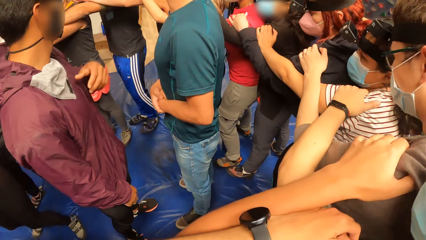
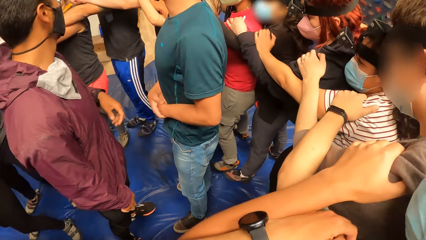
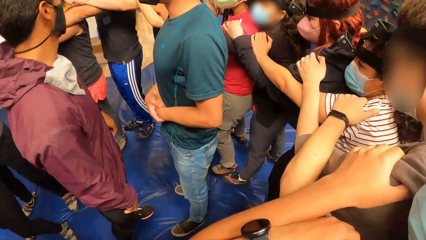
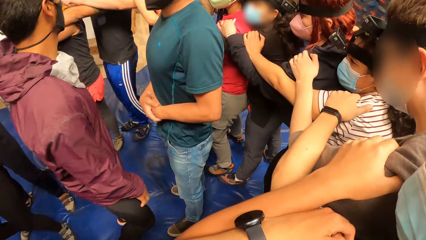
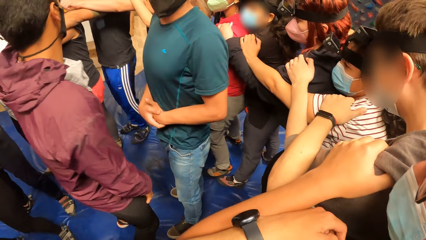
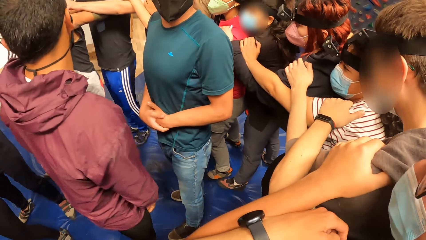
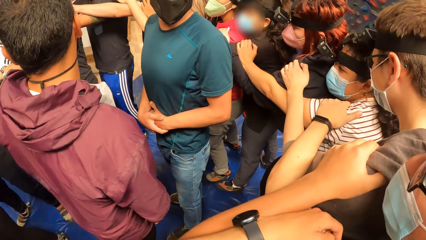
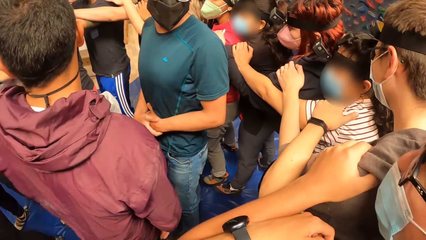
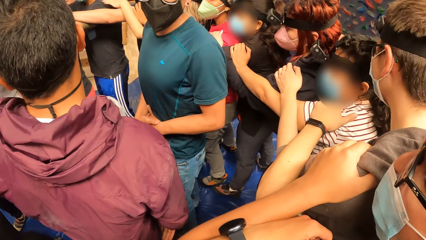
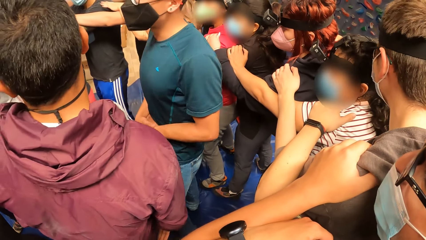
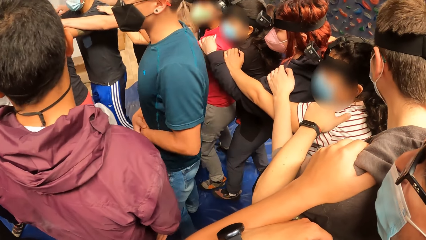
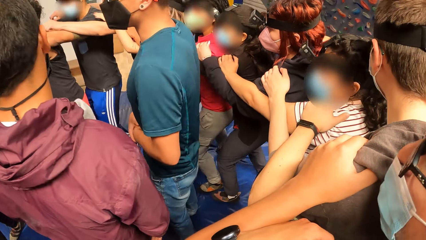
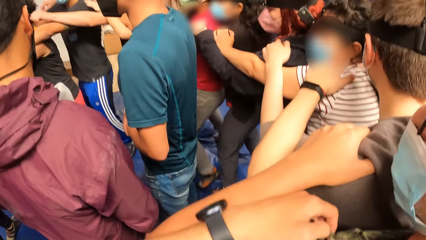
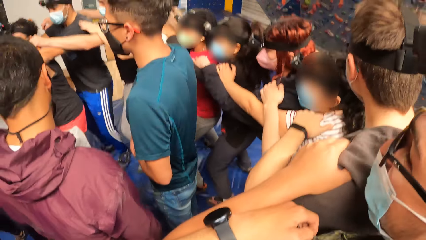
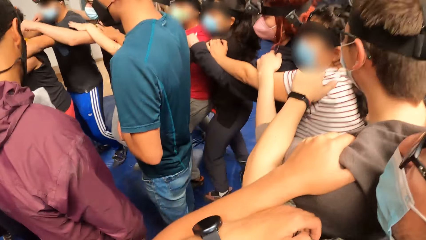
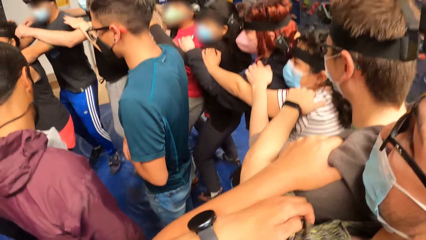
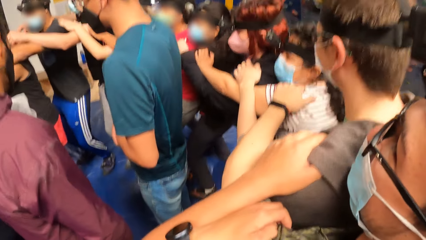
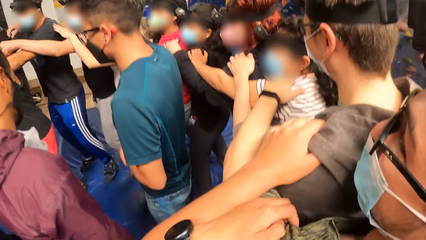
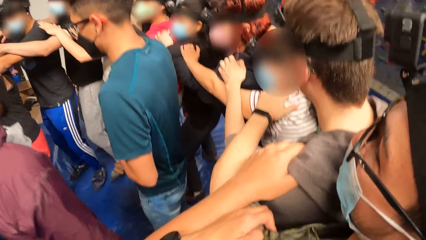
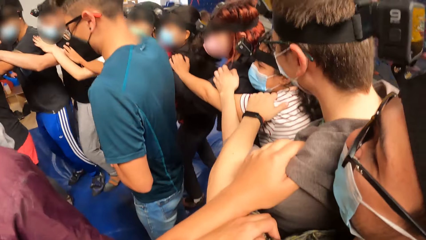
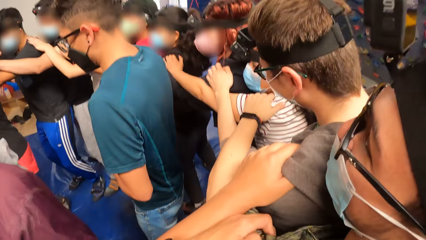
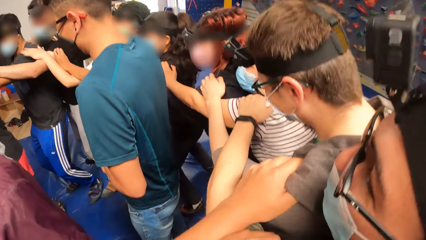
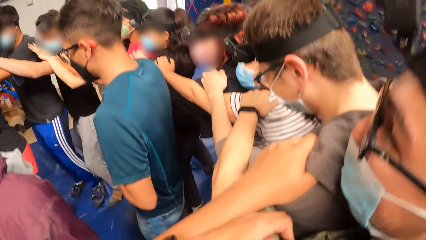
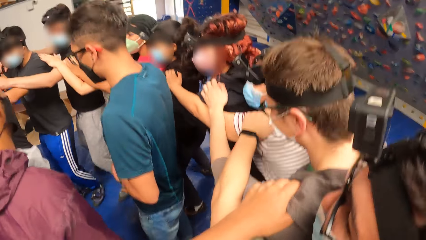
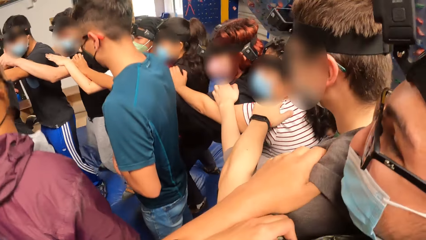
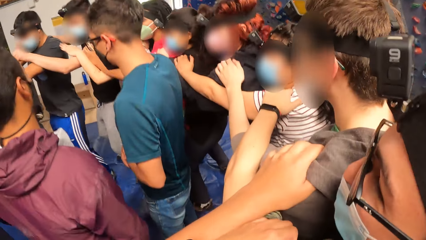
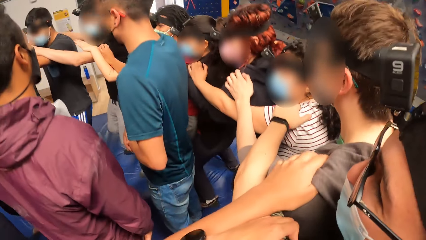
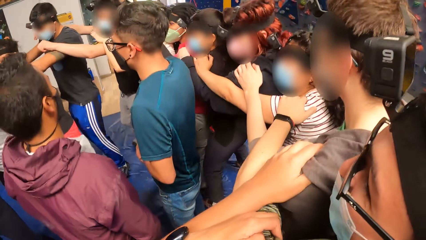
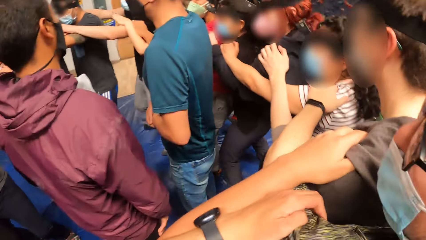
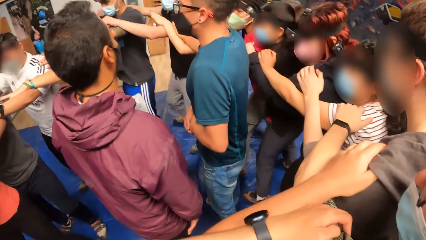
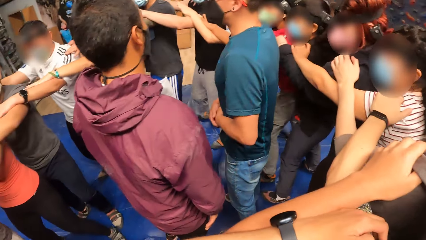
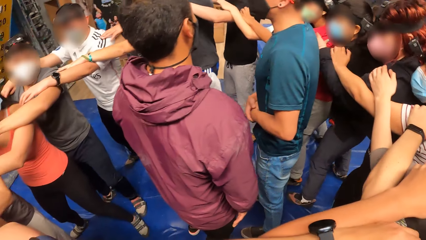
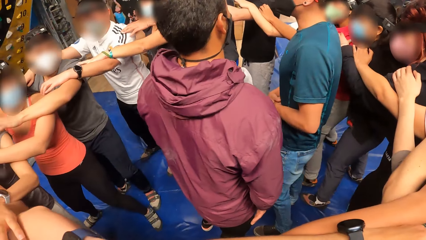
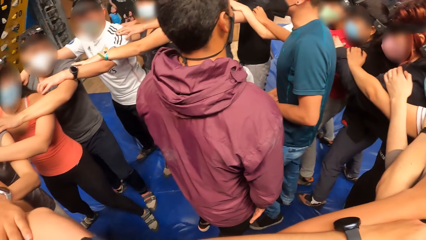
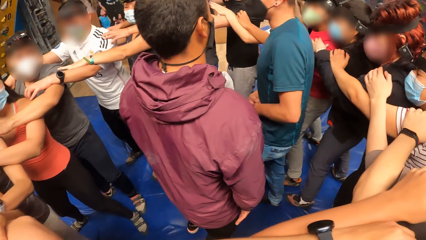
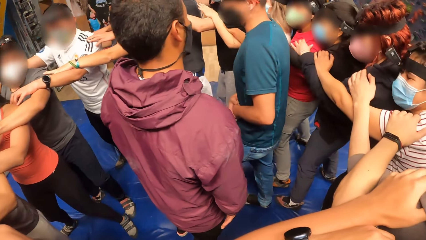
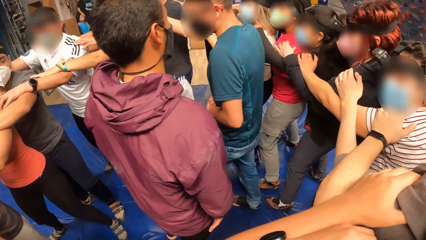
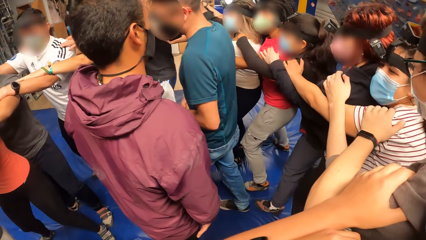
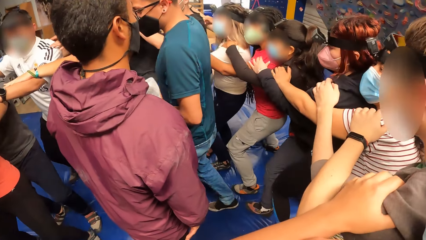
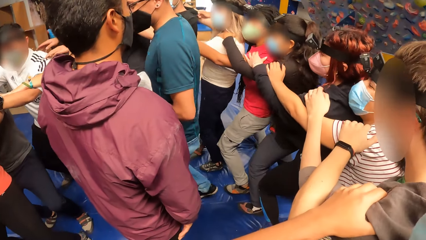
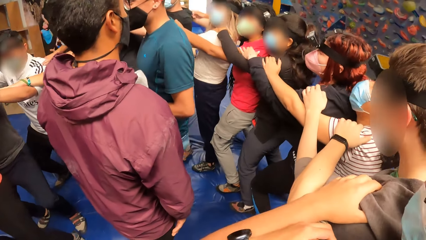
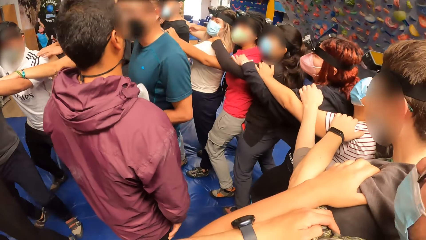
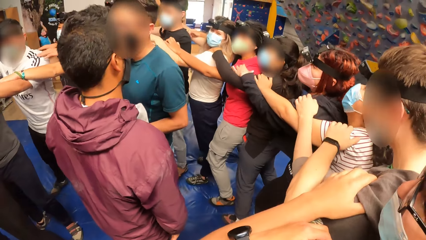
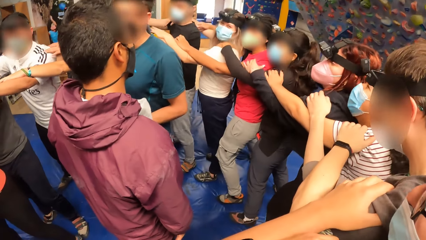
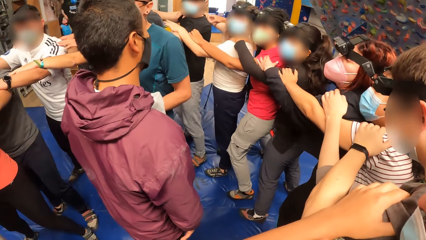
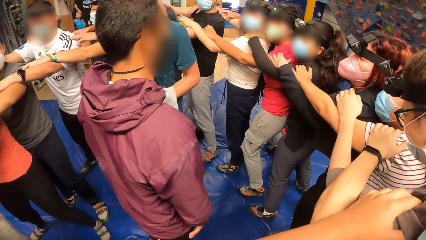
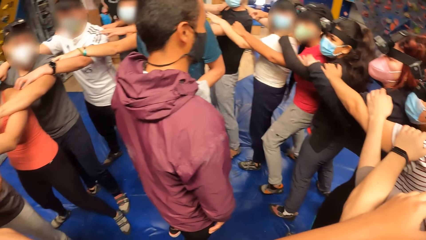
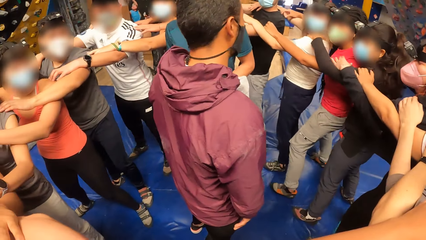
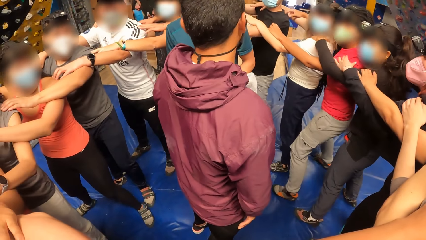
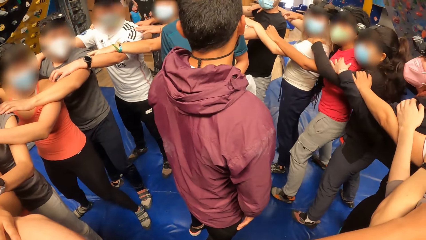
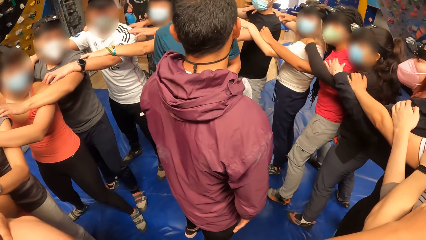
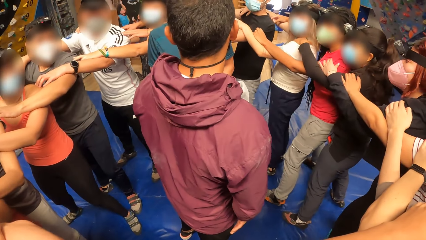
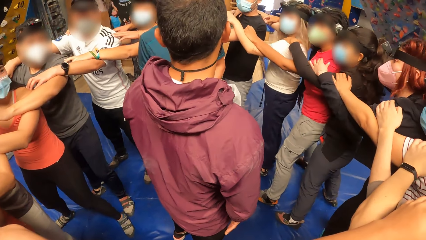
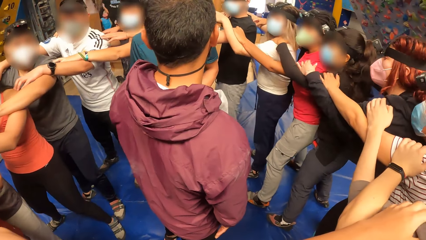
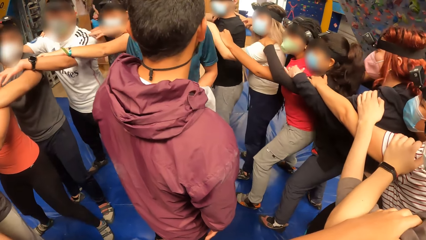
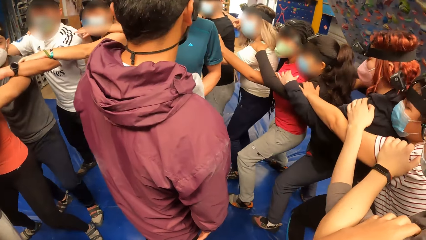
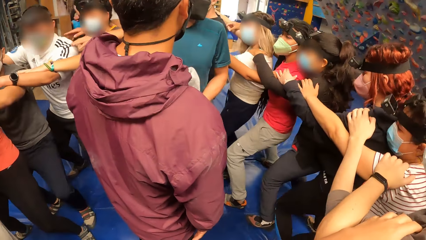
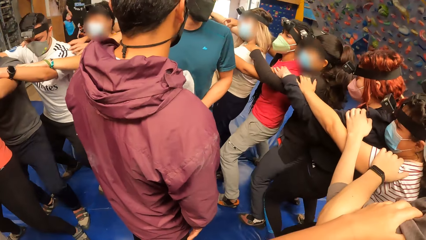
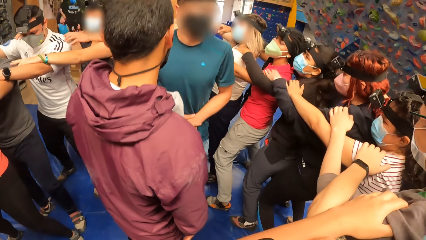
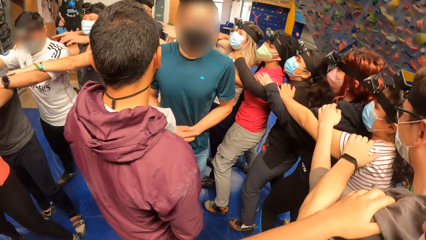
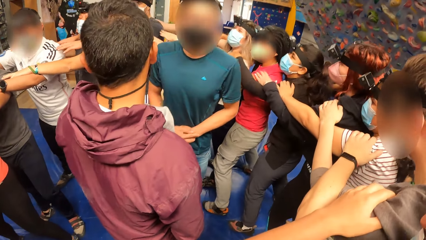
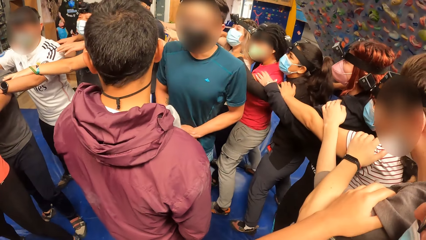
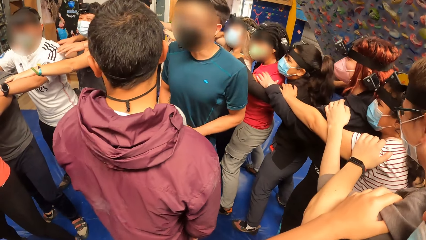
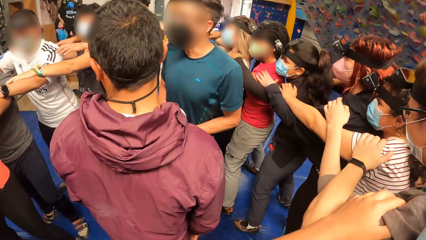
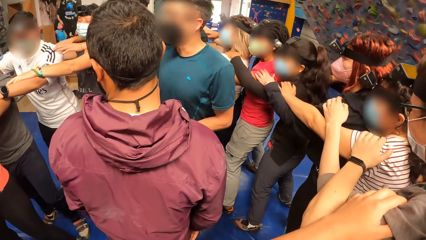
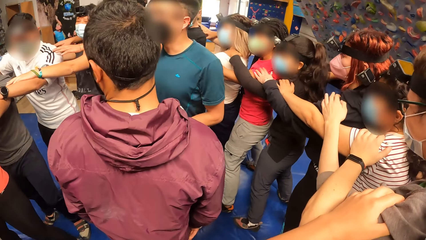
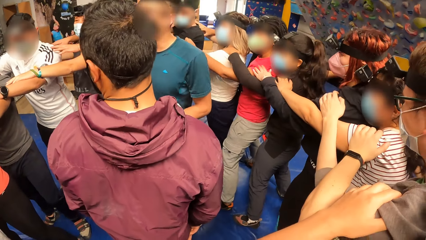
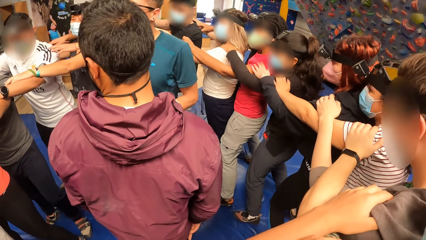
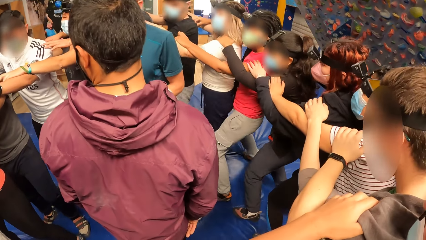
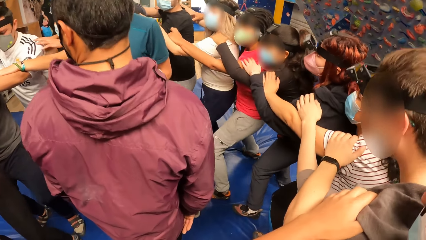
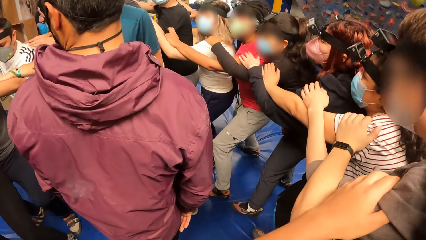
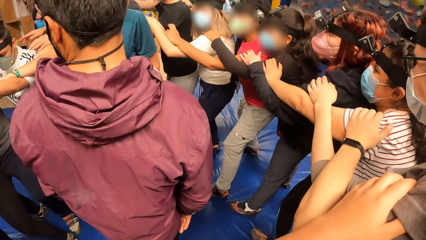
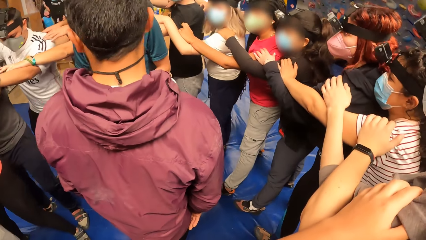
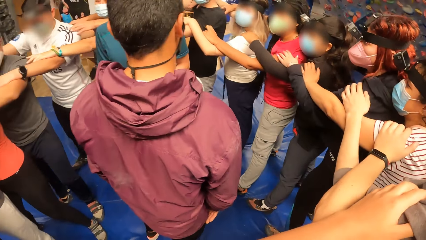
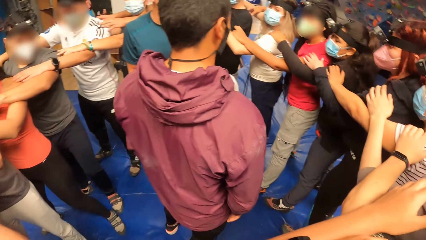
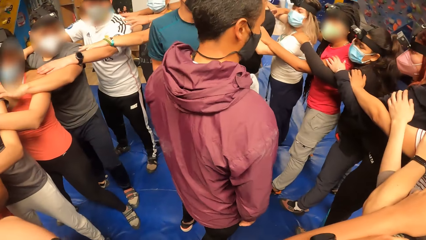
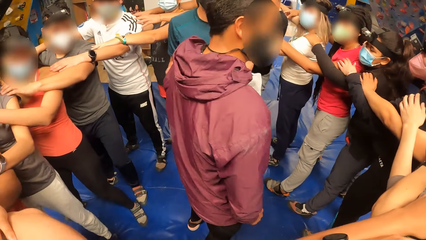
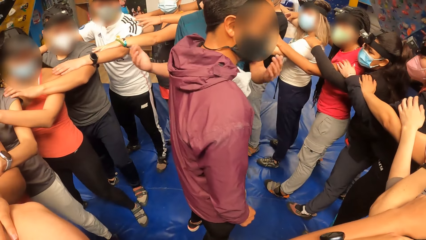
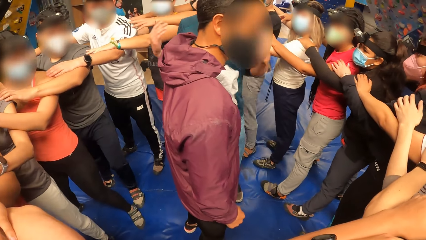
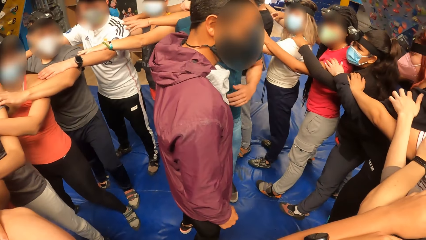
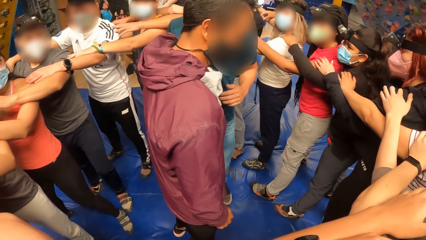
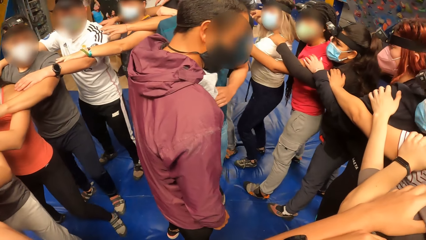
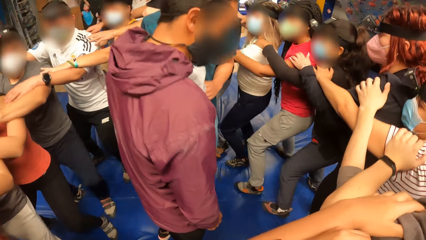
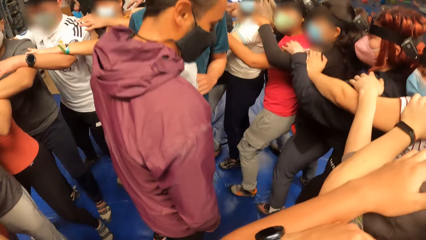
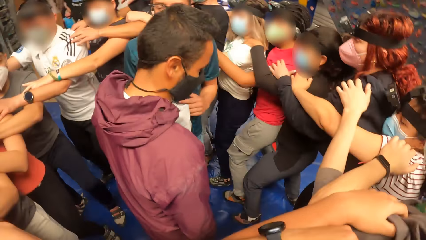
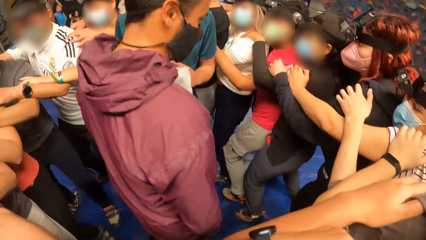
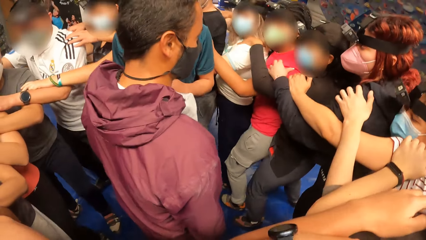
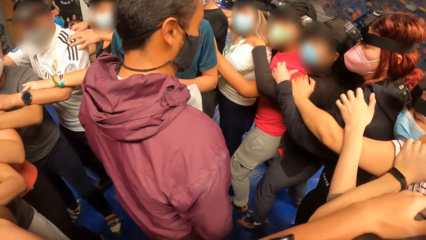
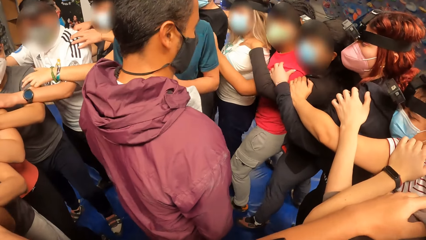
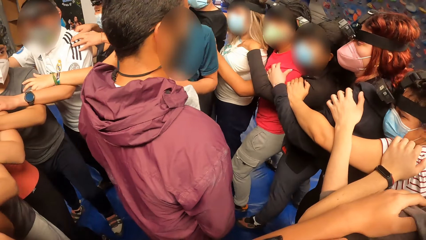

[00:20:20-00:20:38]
The camera wearer looks at a man. They jump on the mattress with the group of people with both hands on the shoulders of another man. They bend with the group of people with both hands on the shoulder of the other man. They move the body. They jump sideways with the group of people with both hands on the shoulders of the other man.
